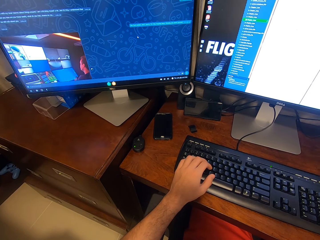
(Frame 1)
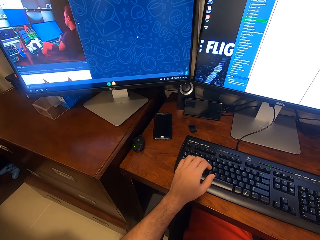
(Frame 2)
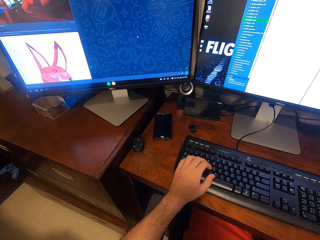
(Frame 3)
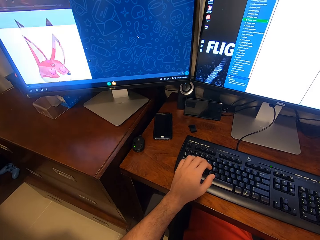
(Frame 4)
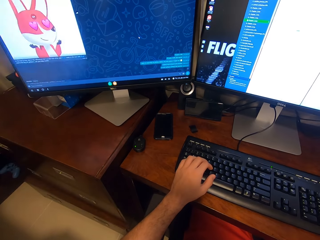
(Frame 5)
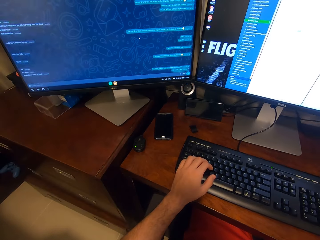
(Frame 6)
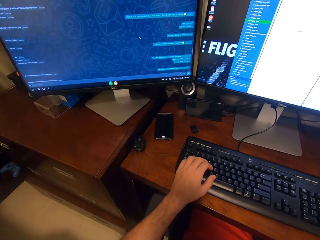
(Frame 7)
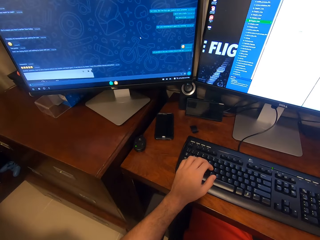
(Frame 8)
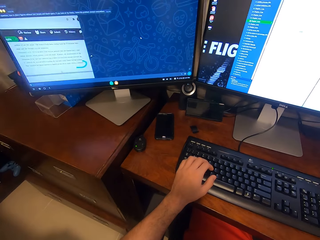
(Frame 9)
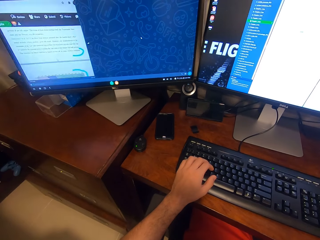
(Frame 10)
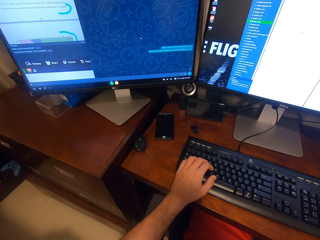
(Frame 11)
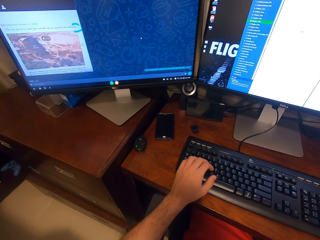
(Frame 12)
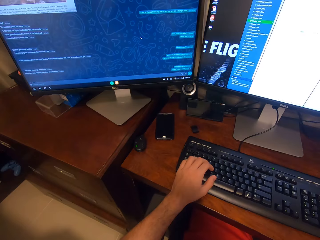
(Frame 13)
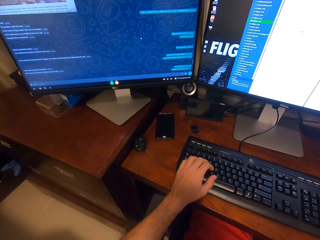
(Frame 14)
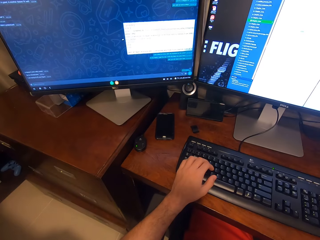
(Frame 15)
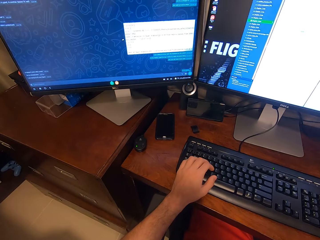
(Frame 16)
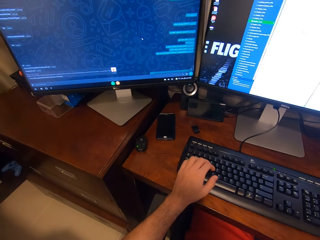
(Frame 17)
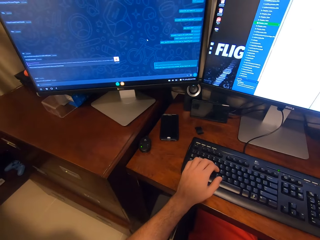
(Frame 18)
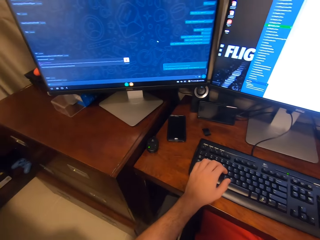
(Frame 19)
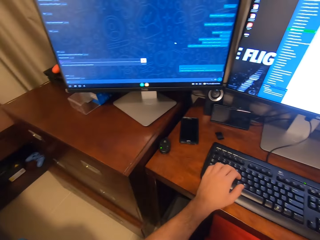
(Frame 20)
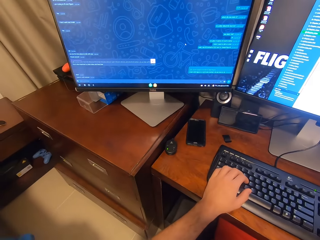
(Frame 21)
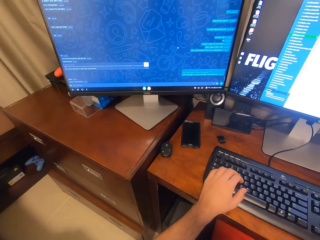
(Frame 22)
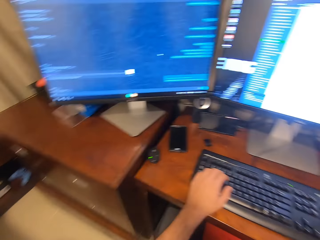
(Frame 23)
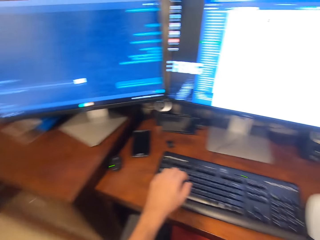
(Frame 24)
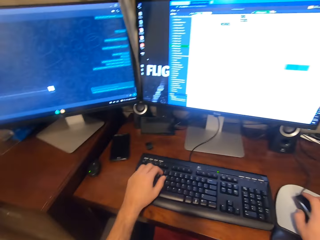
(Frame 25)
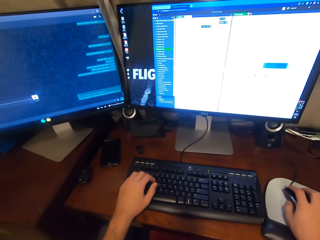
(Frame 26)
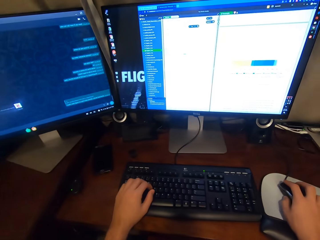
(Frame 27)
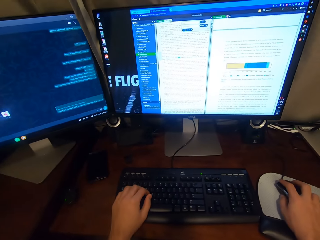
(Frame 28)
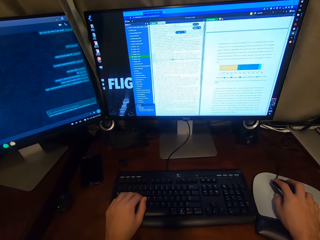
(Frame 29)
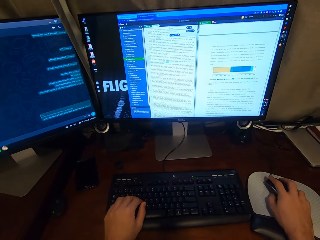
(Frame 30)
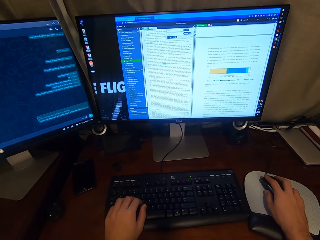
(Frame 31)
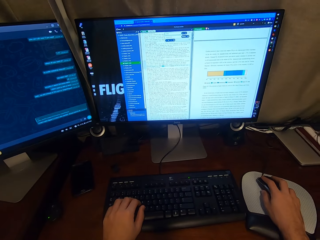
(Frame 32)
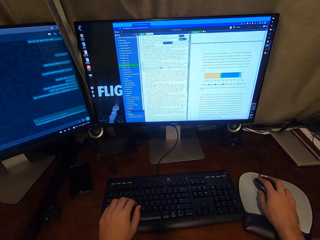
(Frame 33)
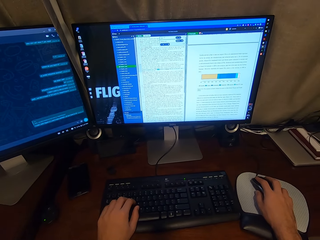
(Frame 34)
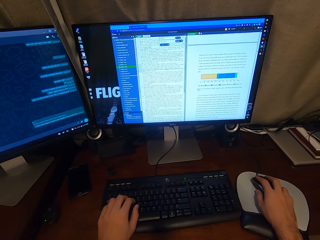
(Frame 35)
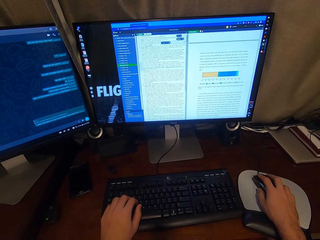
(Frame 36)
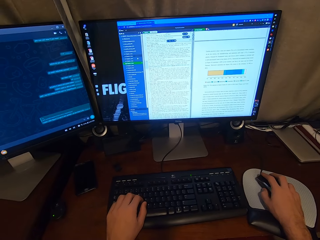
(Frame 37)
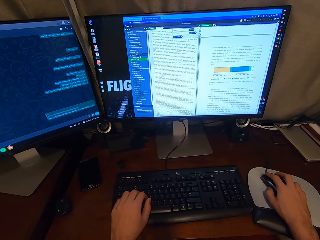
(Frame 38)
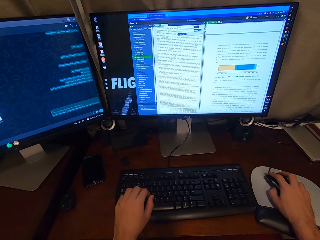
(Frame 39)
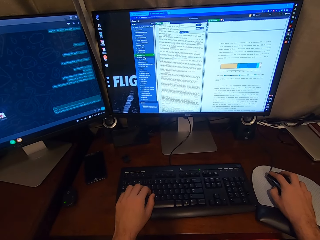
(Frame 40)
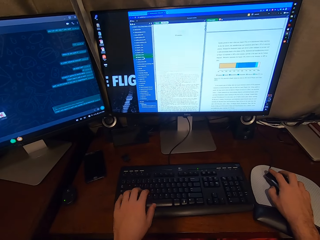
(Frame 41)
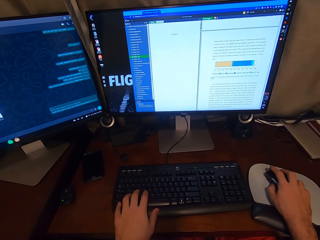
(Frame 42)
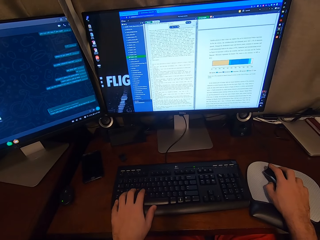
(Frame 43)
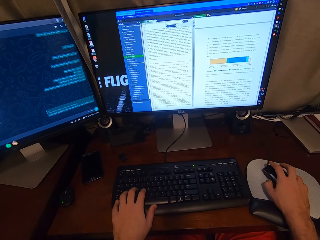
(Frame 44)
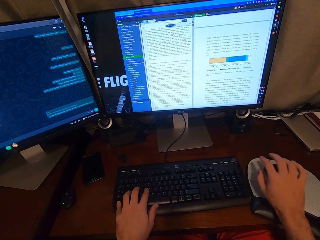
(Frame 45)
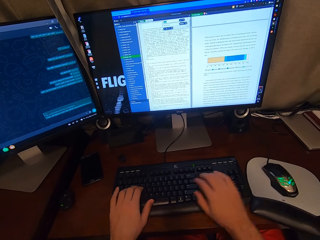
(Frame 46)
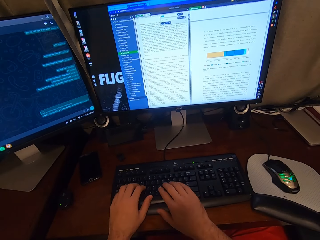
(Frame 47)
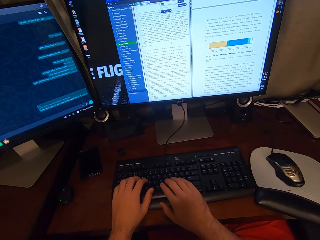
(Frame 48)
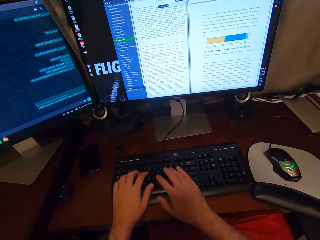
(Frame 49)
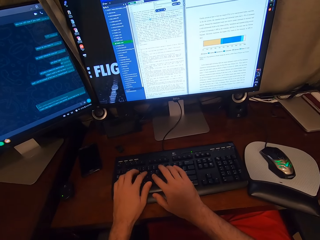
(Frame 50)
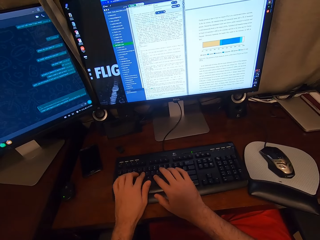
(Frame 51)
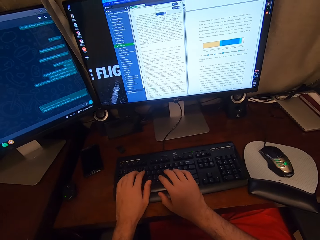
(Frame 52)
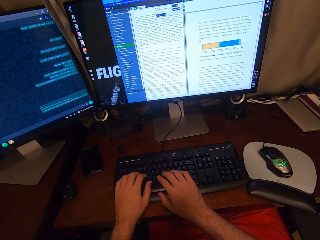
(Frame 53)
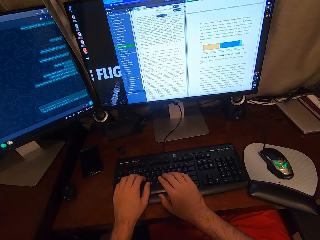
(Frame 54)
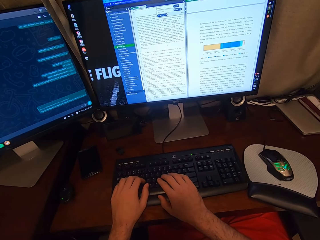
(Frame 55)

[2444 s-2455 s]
The camera wearer scrolls the computer. He looks towards a monitor. He operates a computer using a mouse and a keyboard. He types on the keyboard attached to the desktop computer with both his hands.

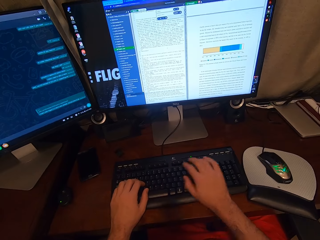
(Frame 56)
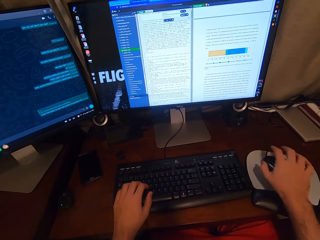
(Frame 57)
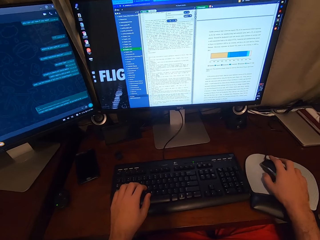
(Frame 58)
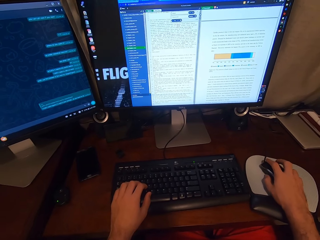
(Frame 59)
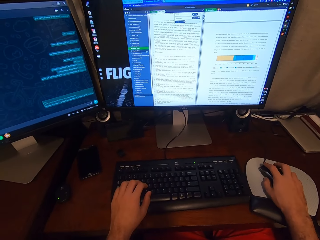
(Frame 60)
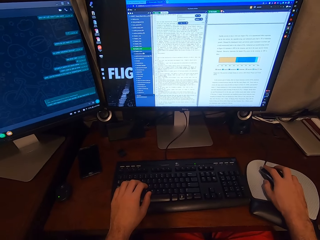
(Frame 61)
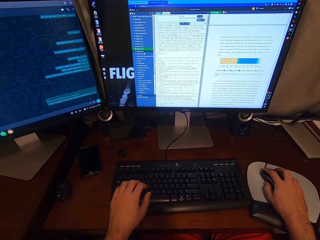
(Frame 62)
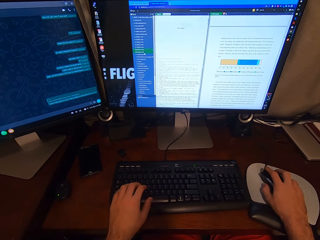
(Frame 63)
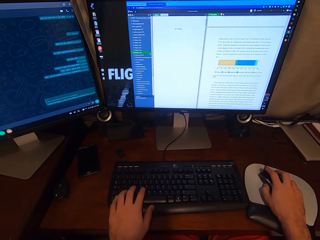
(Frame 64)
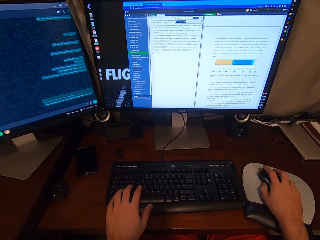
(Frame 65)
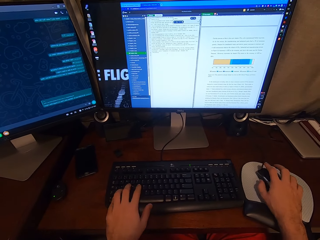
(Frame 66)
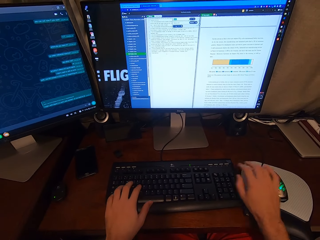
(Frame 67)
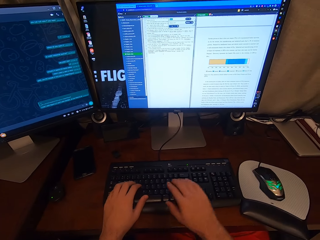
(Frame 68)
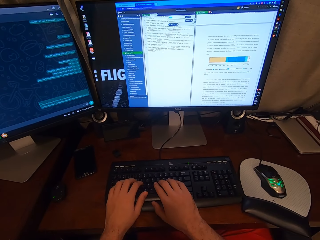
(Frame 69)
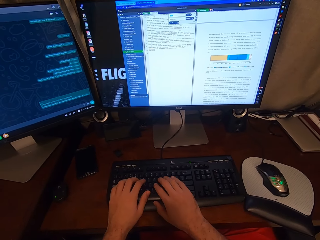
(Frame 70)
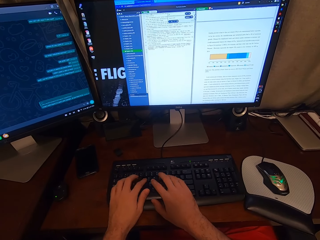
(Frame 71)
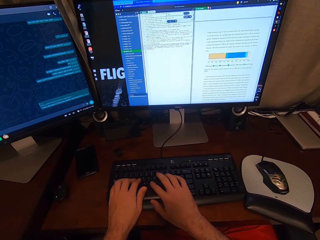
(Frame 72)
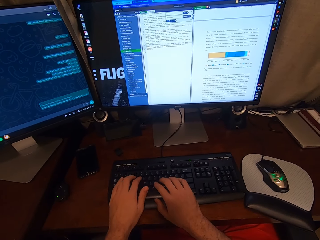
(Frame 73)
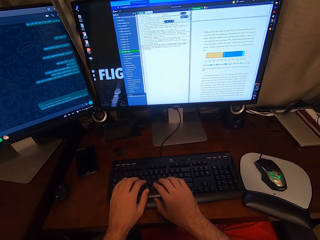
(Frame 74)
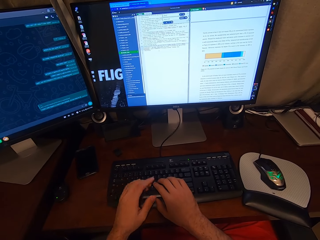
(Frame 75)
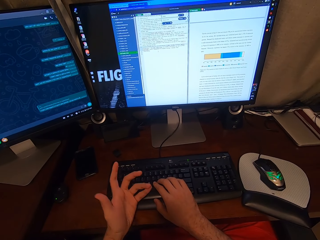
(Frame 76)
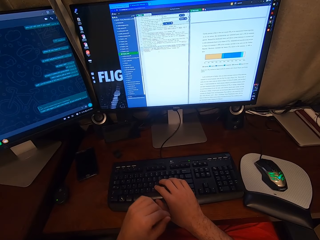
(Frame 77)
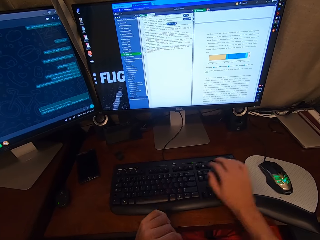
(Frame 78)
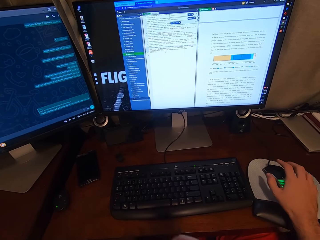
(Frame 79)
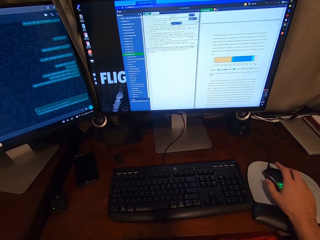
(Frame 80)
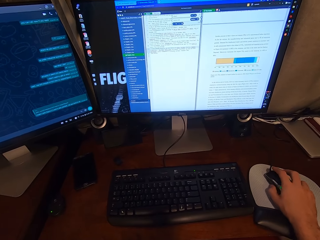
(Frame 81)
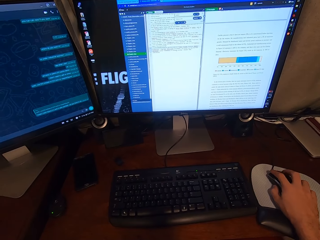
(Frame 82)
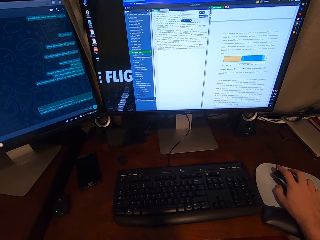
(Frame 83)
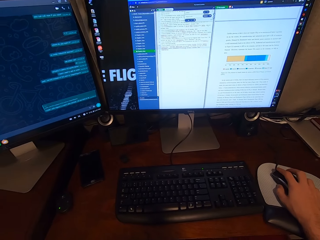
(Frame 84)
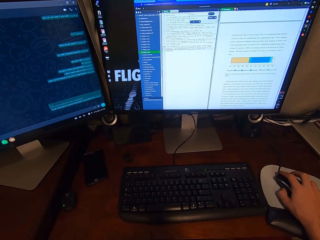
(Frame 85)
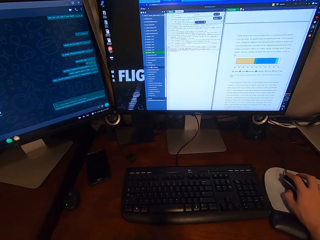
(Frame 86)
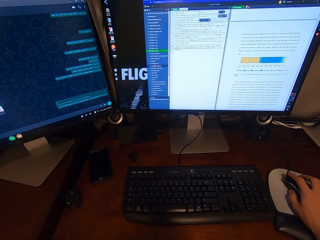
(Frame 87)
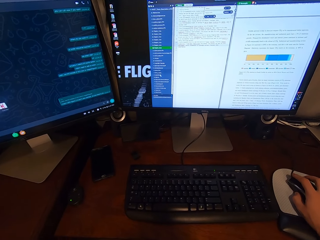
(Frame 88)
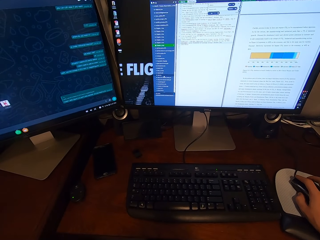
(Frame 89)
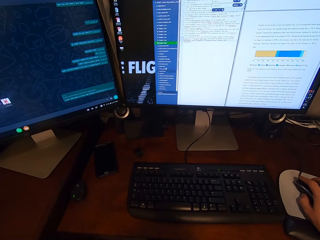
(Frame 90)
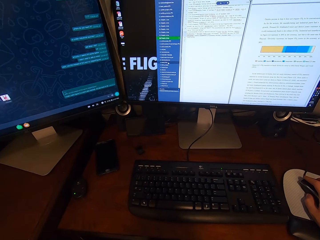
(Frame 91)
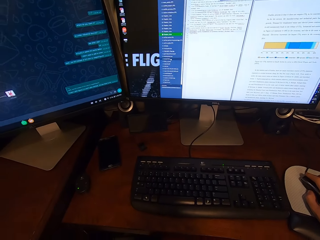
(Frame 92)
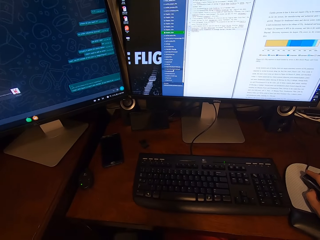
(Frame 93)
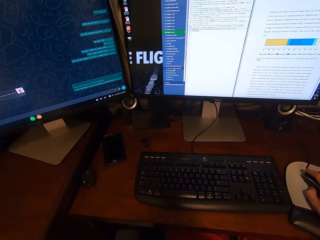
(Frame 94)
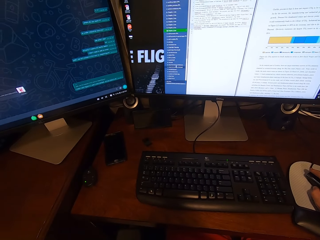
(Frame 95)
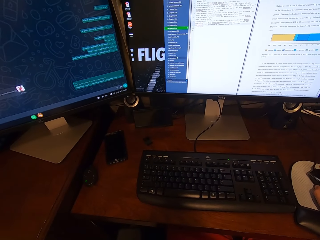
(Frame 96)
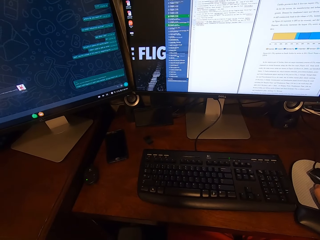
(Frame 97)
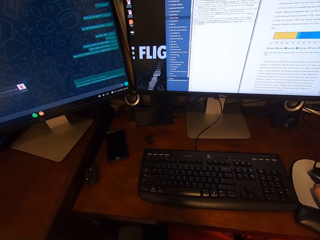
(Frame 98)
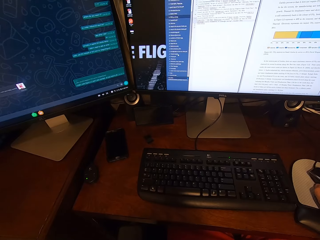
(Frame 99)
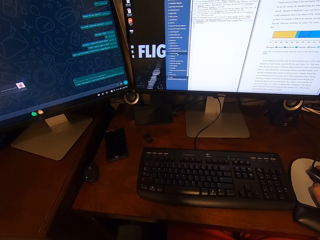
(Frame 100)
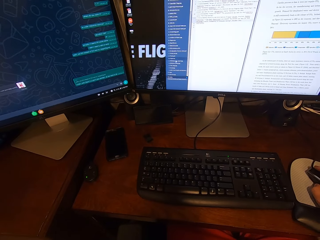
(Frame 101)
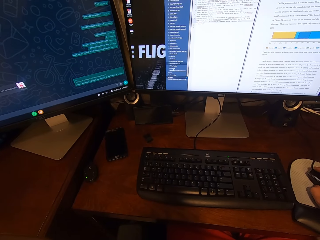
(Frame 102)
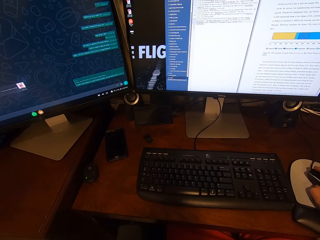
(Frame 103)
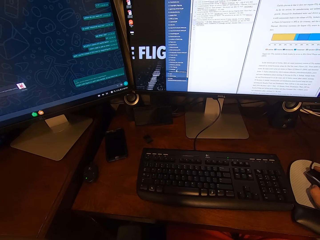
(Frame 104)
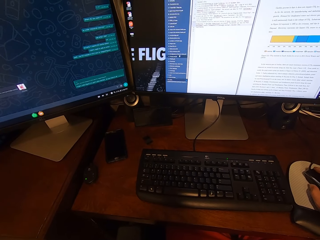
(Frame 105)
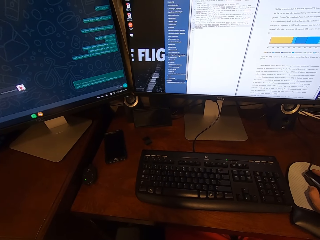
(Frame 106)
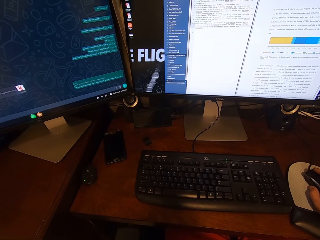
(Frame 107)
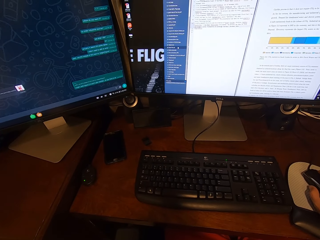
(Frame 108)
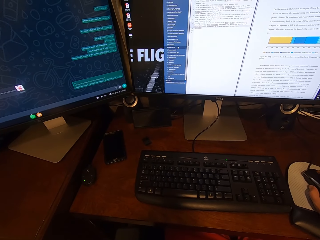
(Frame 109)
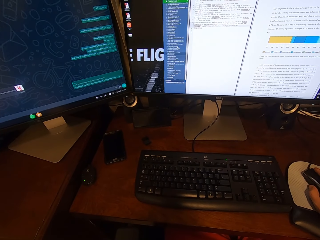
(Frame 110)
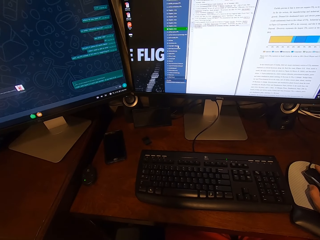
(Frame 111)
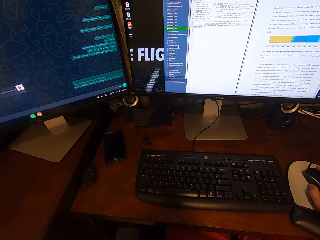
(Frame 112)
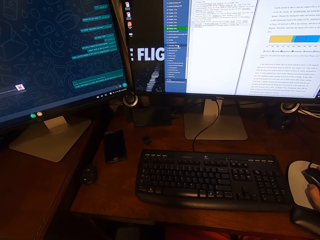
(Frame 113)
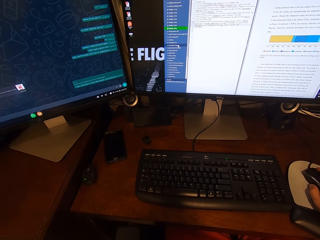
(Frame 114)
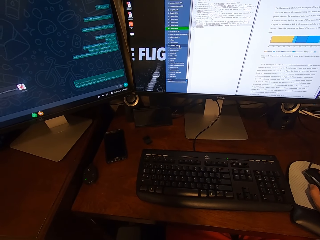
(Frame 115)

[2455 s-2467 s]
The camera wearer holds a mouse with the right hand. He clicks on the USB mouse attached to the desktop computer with his right hand. He operates the computer using the mouse. He types on the keyboard attached to the desktop computer with his hands. He clicks on the USB mouse attached to the desktop computer with his right hand. He holds the mouse with the right hand. He operates the computer using the mouse. He scrolls on the USB mouse attached to the desktop computer with his right hand.
